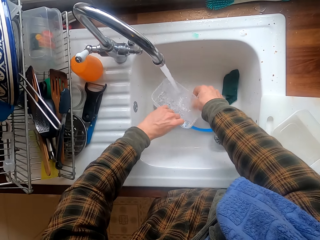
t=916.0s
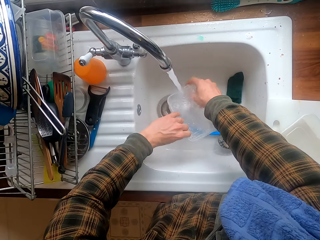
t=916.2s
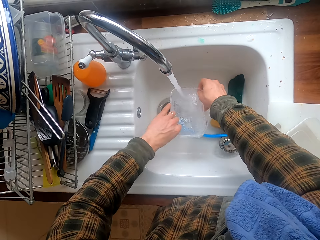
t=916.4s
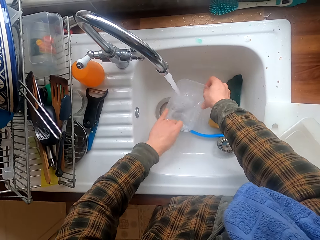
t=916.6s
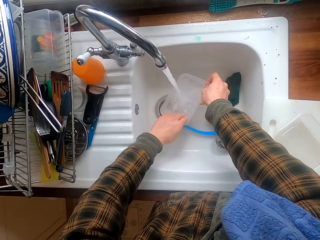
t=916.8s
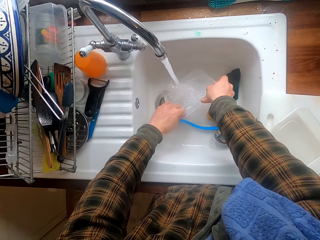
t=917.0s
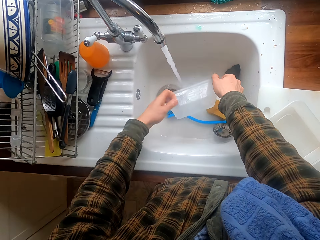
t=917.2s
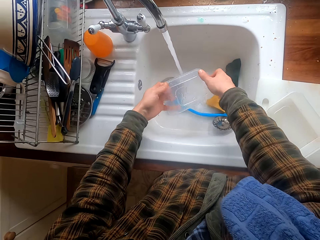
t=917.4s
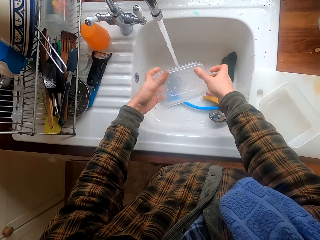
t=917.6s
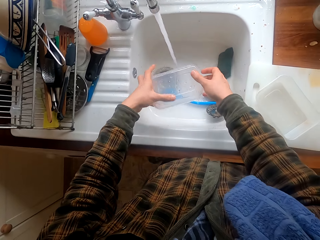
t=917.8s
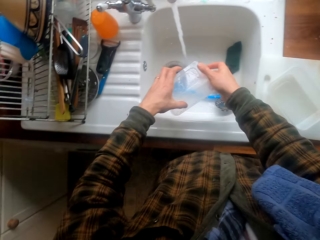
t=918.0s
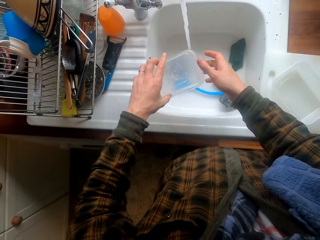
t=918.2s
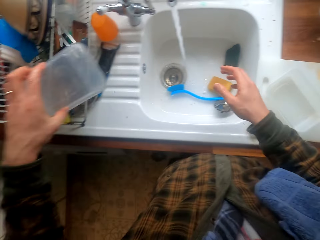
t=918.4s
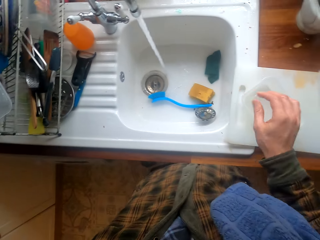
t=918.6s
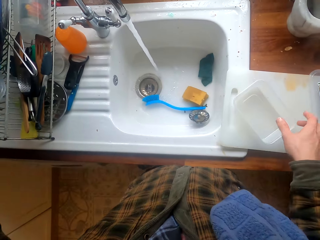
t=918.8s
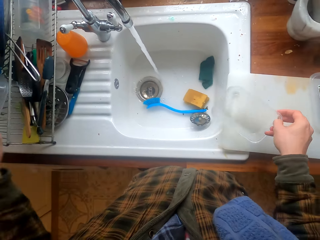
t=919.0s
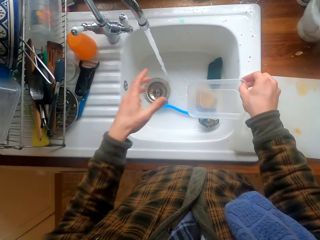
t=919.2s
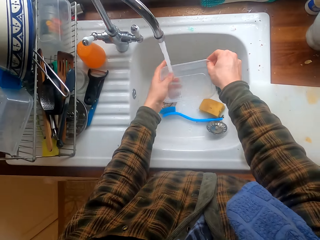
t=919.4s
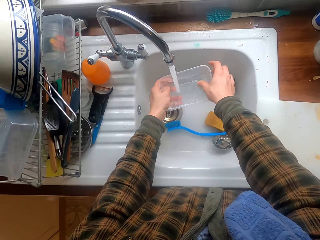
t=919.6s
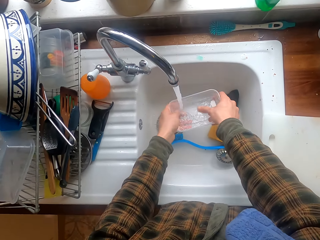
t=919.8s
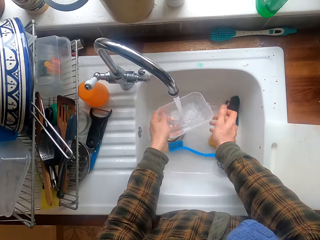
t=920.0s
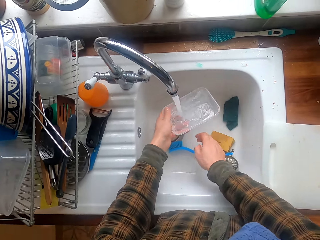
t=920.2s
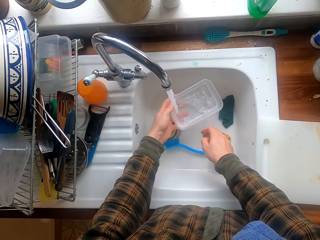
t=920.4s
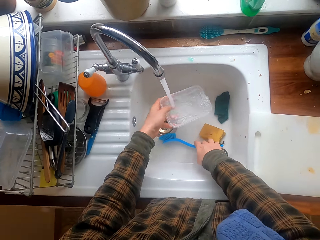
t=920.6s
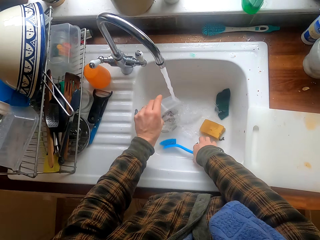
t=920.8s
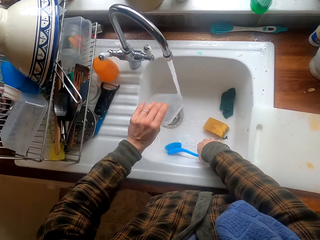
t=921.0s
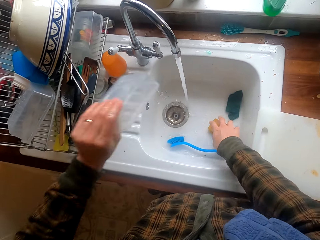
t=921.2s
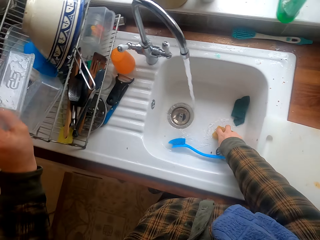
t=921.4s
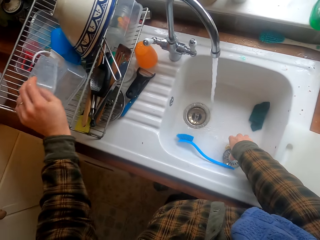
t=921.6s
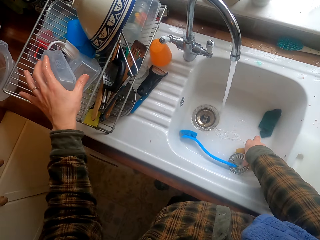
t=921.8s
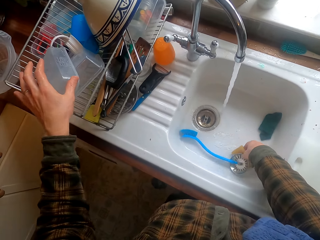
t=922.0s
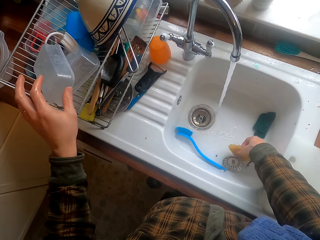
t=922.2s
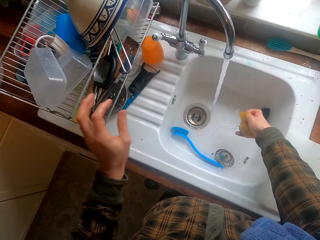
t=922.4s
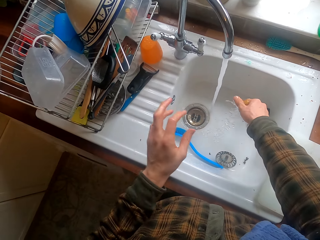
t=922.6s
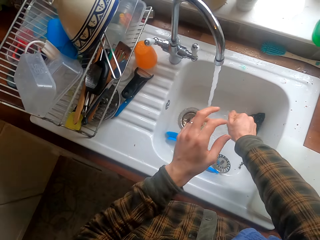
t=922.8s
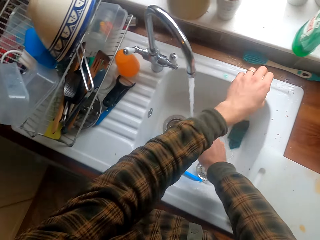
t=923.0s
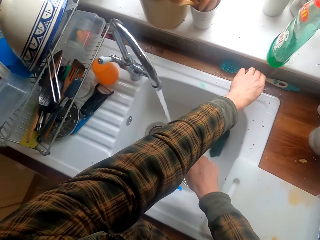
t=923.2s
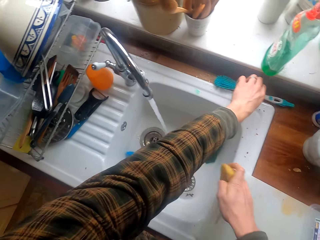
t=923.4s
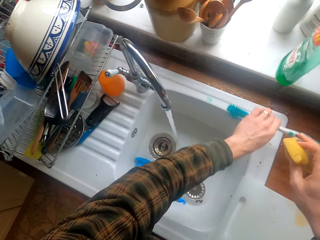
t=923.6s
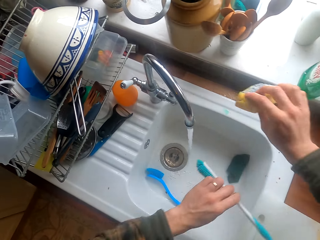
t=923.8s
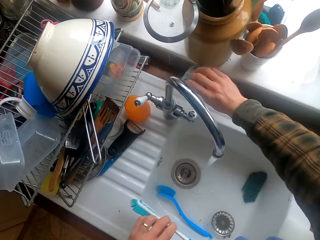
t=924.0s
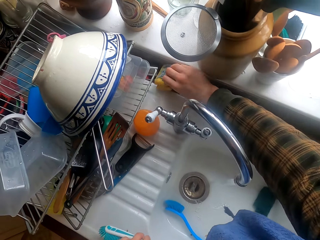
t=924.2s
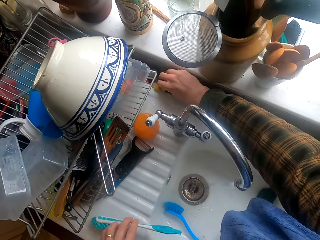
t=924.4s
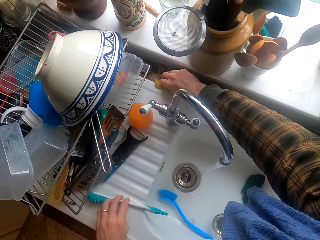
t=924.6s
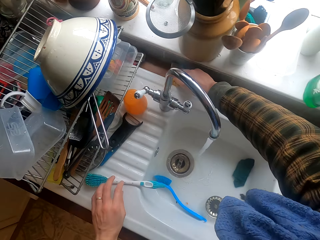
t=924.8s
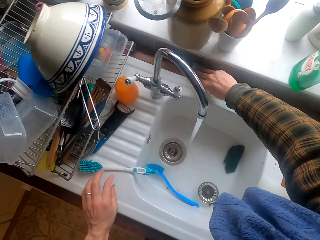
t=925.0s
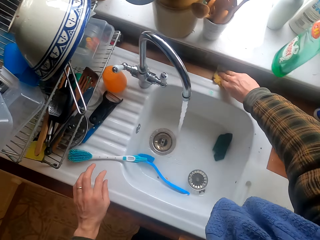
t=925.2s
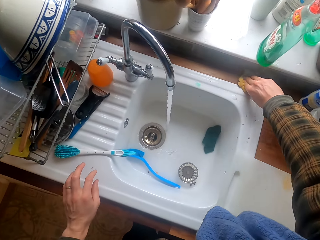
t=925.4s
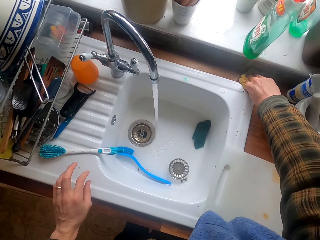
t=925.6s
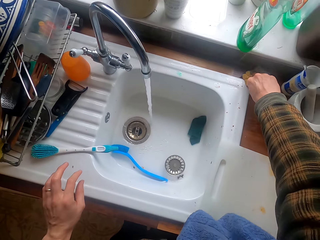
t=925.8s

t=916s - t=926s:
The camera wearer puts the food container in the cutlery basket. They take a container. They clean the food container in the kitchen sink. They take a washing sponge. They put the container on the rack. They squeeze the washing sponge. They take a washing brush. They clean the kitchen sink edges with the sponge.

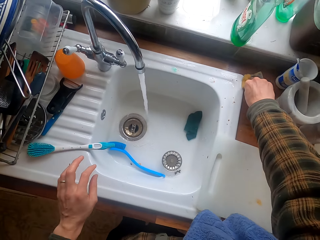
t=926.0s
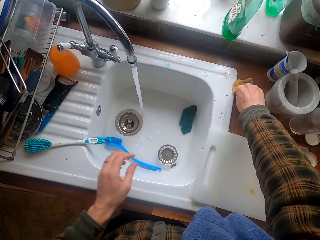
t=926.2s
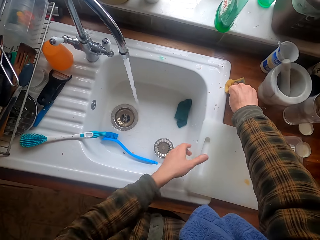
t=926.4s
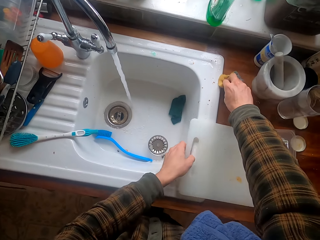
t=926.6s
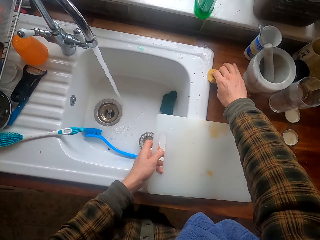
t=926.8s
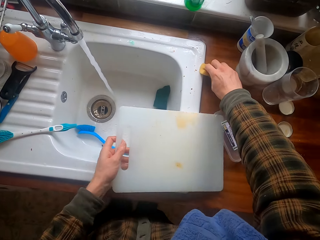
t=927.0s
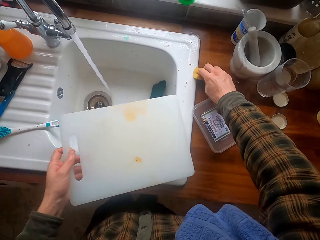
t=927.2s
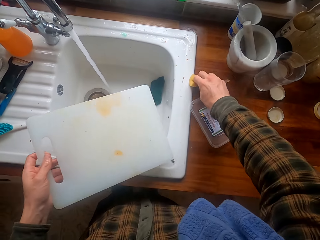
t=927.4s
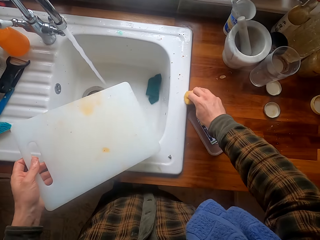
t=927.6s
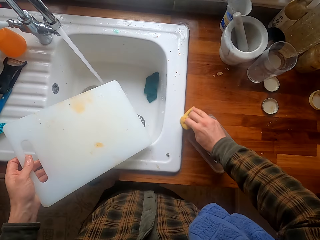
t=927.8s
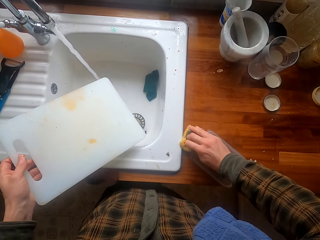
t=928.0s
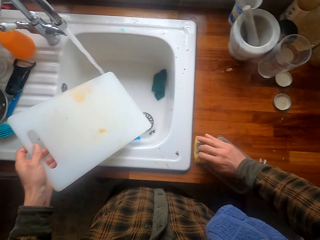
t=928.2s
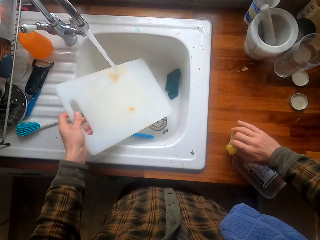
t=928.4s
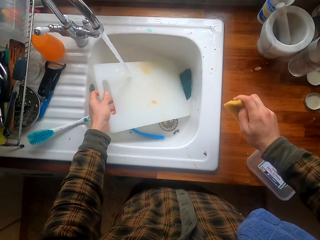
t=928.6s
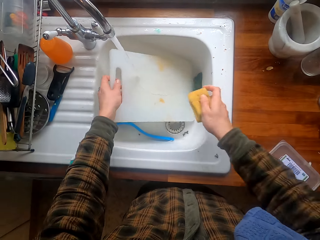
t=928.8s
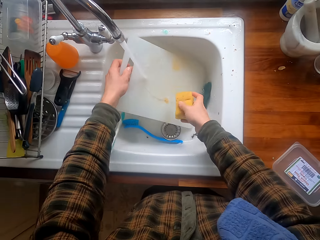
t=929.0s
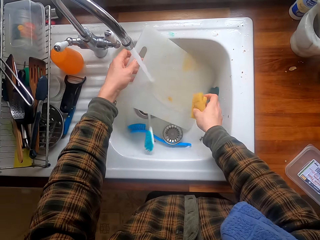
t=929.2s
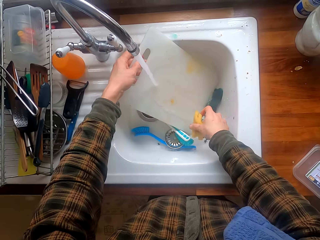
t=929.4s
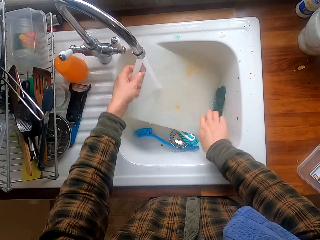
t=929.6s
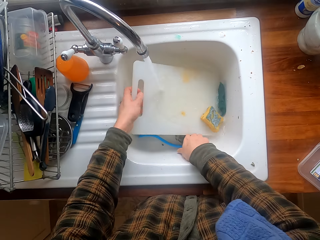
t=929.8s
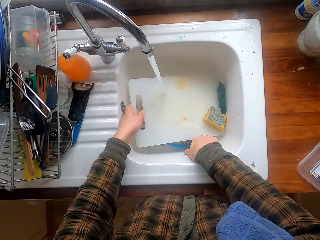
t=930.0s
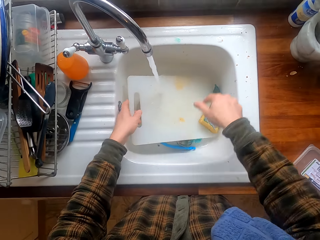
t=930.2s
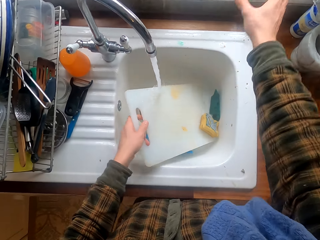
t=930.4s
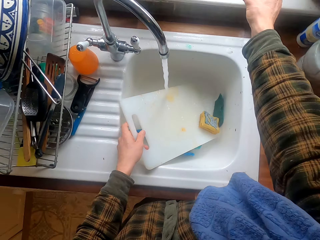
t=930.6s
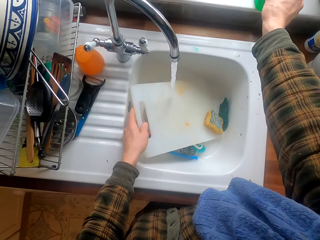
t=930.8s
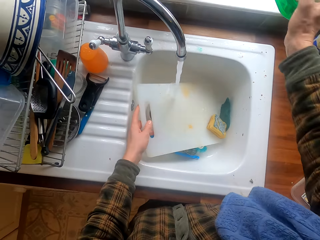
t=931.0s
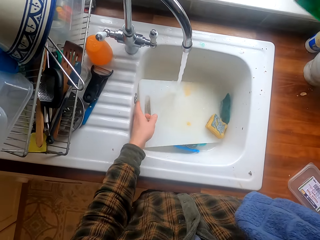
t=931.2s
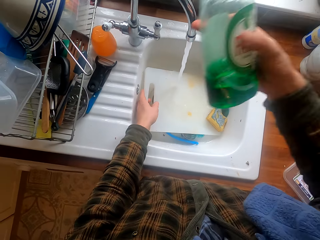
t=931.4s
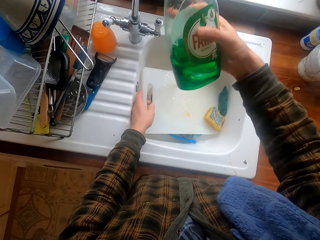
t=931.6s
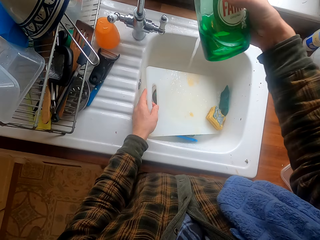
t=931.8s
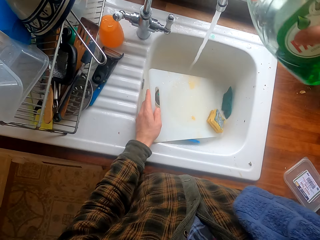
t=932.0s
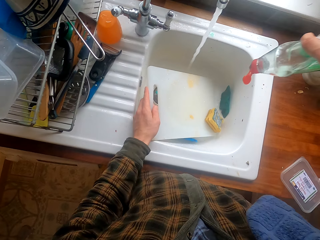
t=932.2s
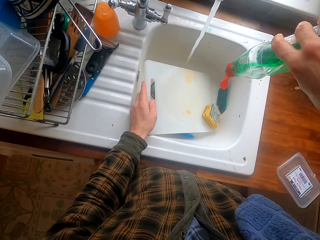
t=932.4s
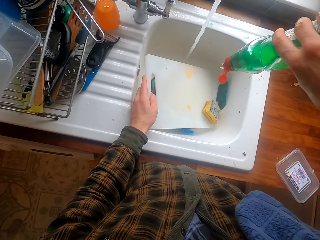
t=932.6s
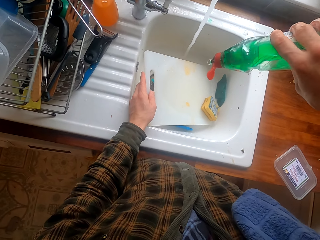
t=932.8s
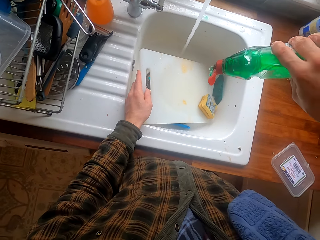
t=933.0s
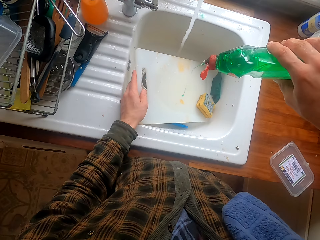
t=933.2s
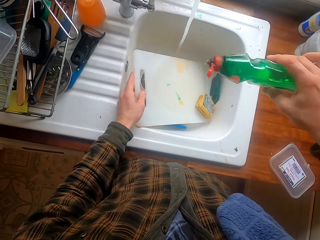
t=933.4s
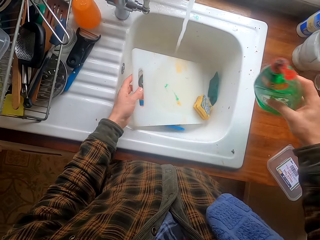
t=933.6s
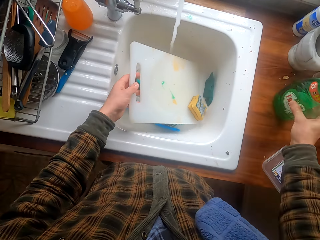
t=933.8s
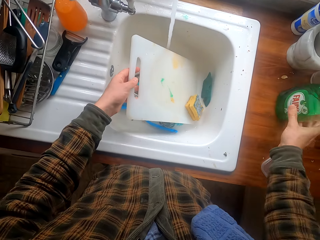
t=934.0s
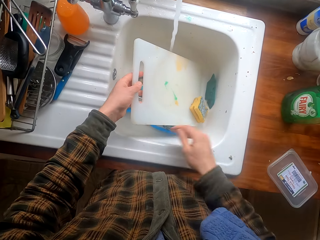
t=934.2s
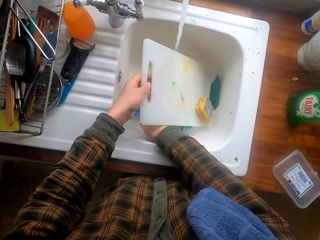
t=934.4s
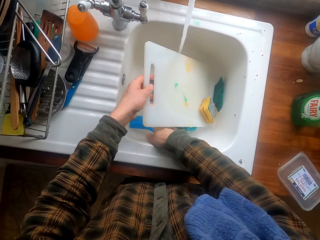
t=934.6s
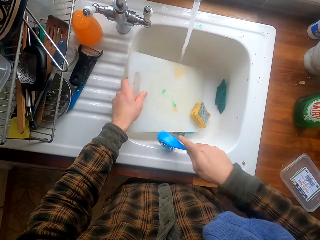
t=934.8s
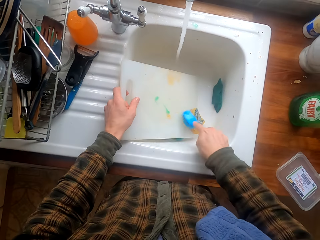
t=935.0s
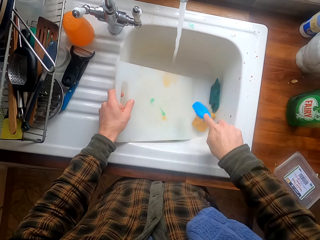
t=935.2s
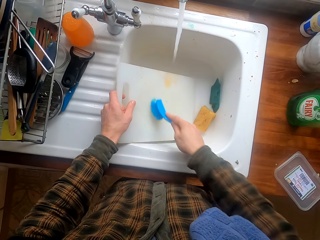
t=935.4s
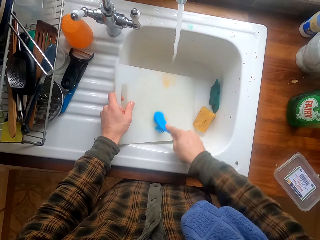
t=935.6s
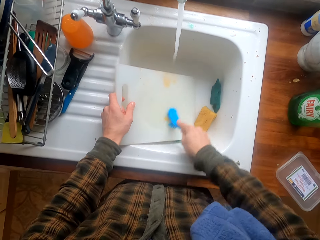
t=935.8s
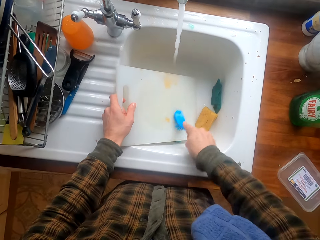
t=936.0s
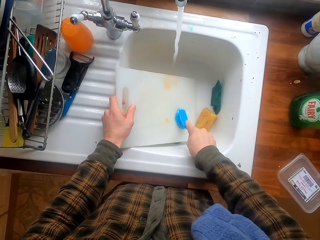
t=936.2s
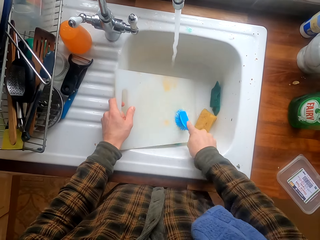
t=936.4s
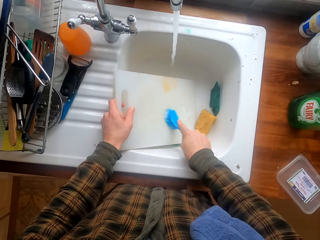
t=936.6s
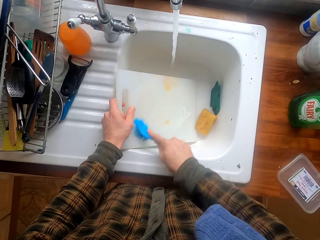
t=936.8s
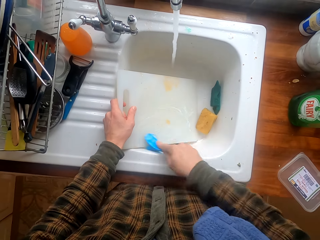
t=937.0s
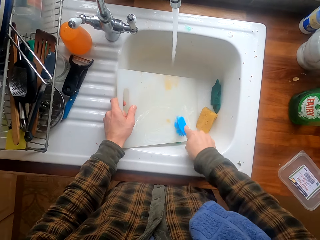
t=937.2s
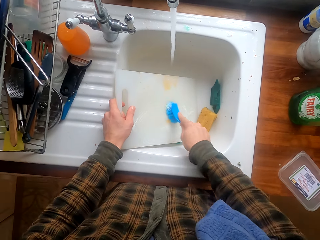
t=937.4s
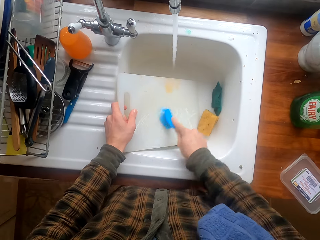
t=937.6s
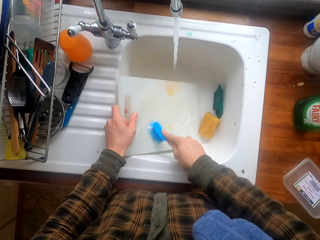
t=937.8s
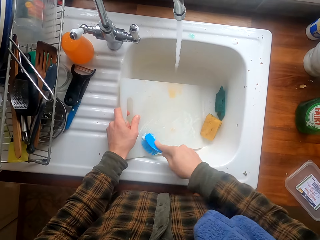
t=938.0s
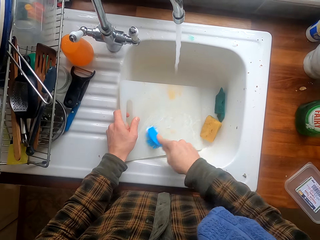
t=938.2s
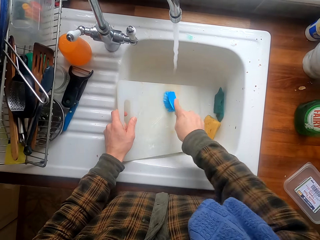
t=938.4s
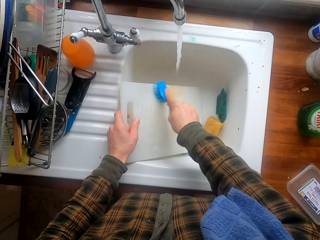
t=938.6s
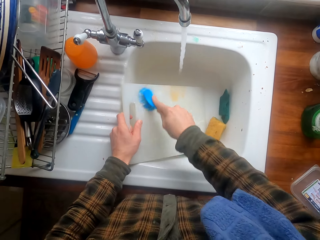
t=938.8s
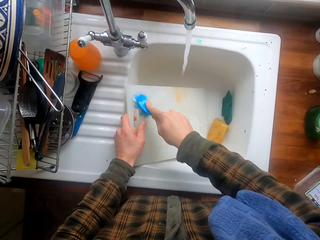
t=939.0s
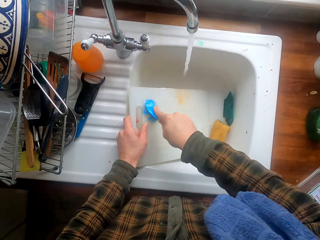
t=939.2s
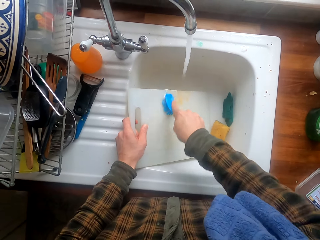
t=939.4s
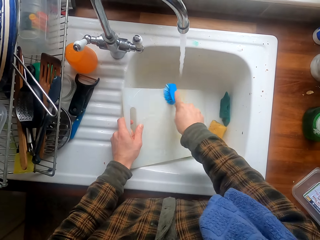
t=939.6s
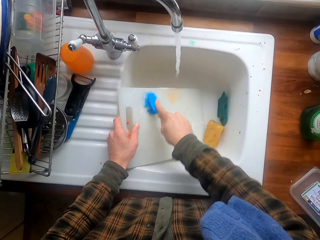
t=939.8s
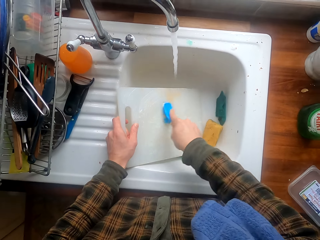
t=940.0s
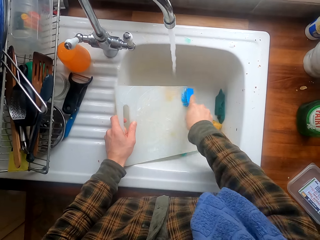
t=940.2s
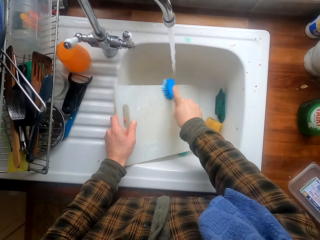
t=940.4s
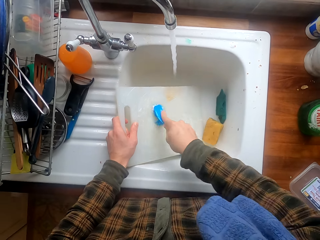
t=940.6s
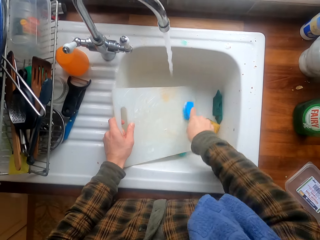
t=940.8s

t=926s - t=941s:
The camera wearer takes the chopping board. They put the chopping board in the sink. They put the washing sponge in the sink. They clean the chopping board in the kitchen sink. They take a detergent. They put the detergent on the chopping board. They put the detergent on the sink surface. They take a washing brush. They clean the chopping board with the brush.
